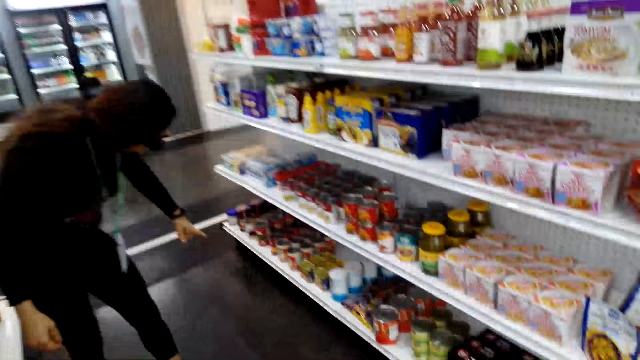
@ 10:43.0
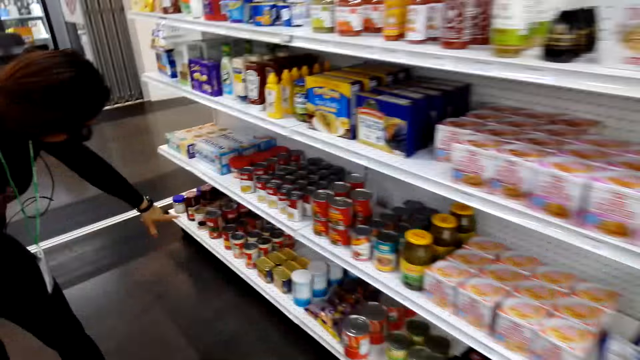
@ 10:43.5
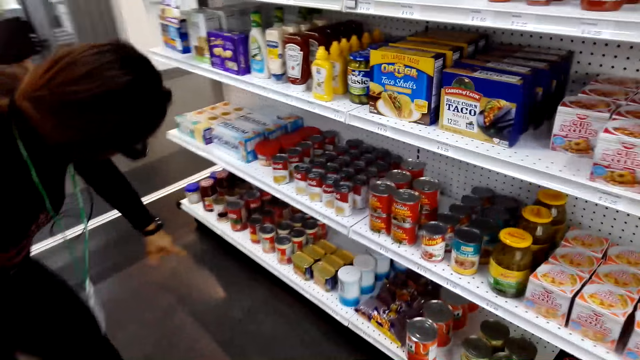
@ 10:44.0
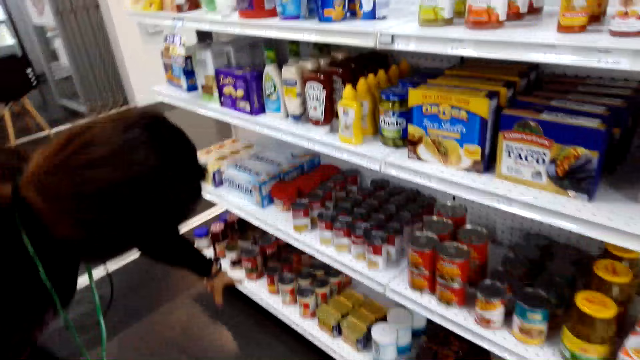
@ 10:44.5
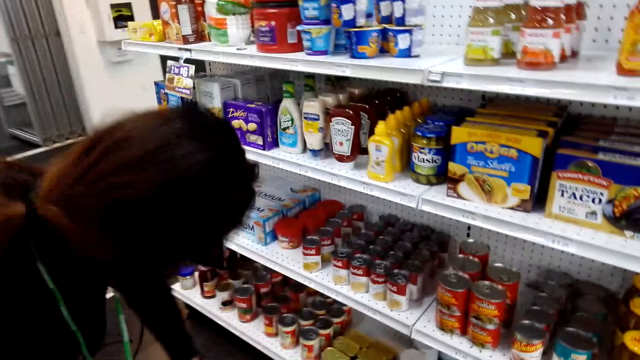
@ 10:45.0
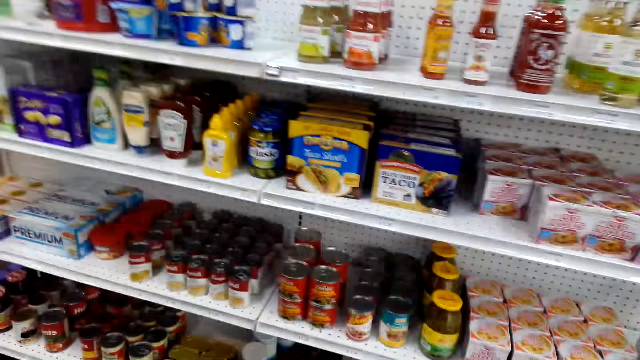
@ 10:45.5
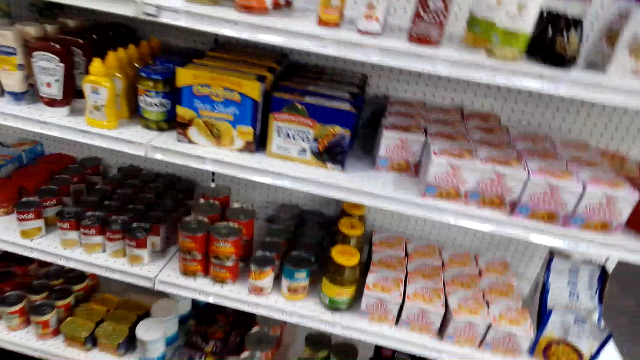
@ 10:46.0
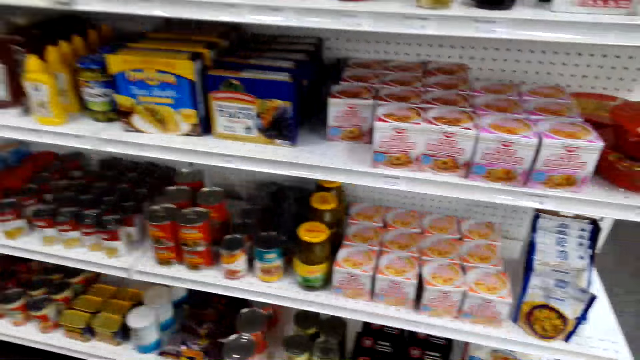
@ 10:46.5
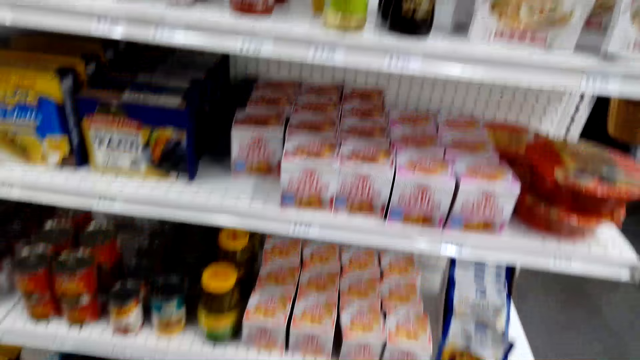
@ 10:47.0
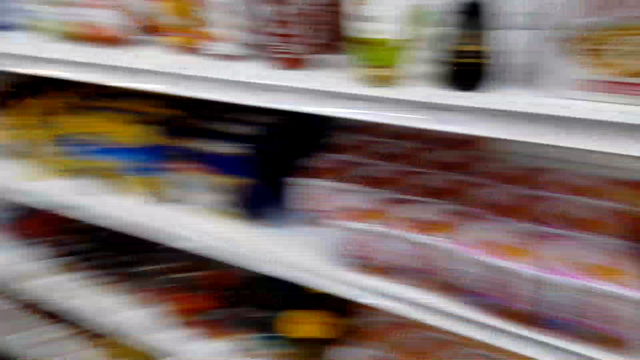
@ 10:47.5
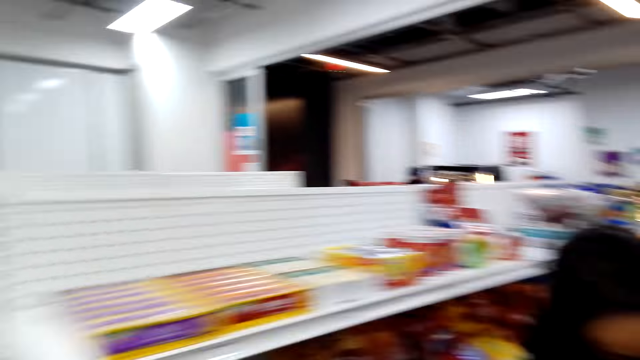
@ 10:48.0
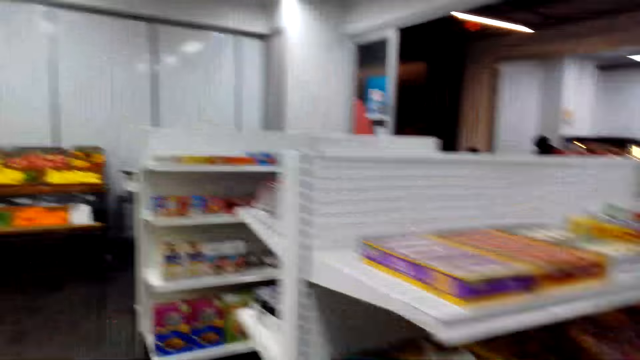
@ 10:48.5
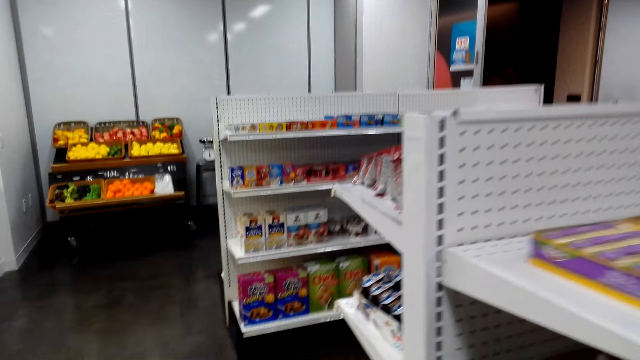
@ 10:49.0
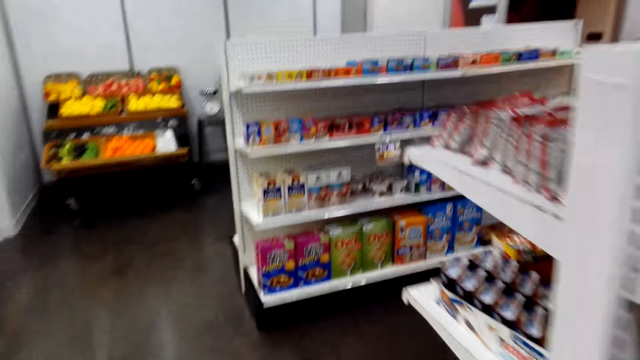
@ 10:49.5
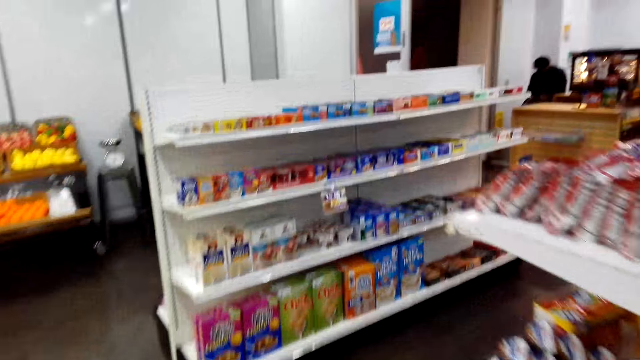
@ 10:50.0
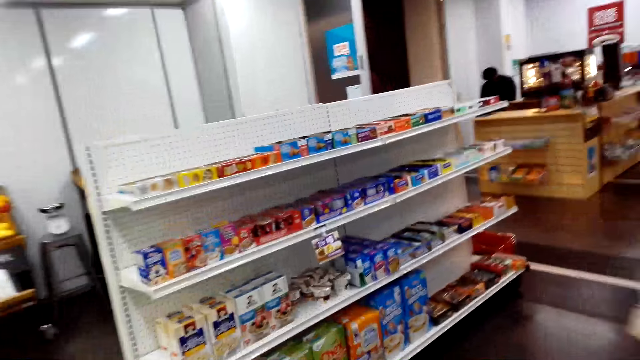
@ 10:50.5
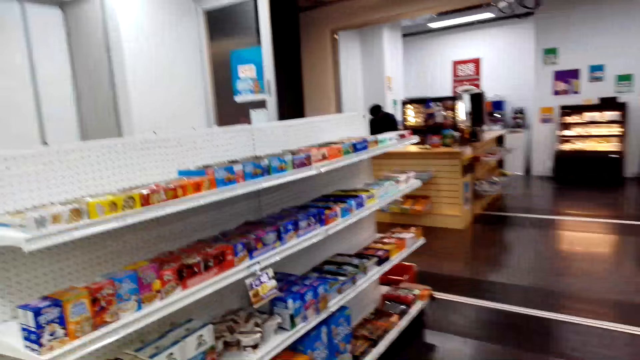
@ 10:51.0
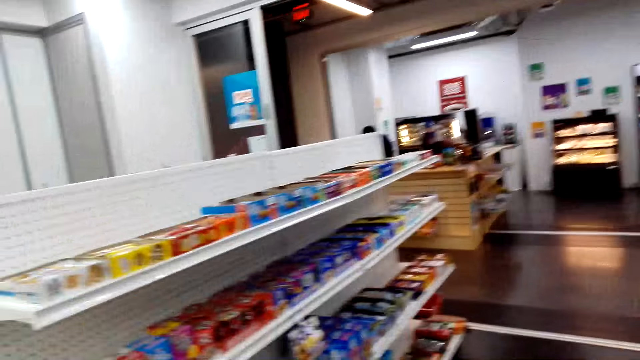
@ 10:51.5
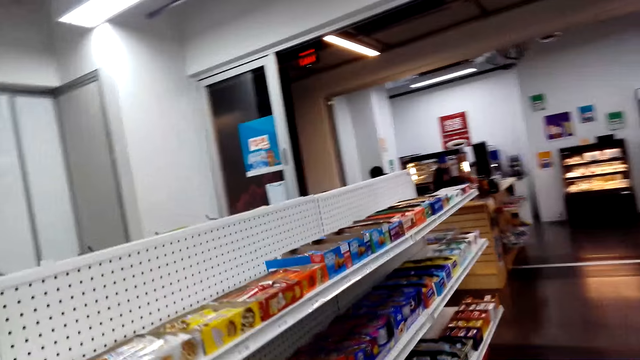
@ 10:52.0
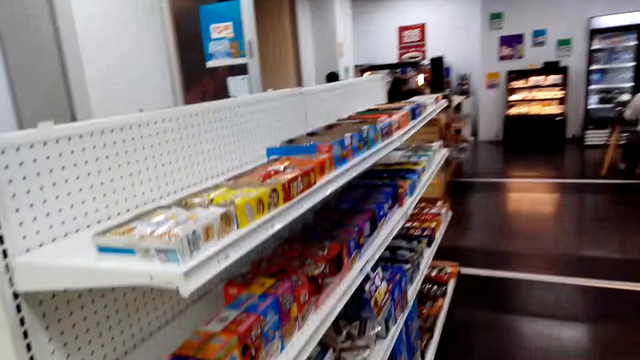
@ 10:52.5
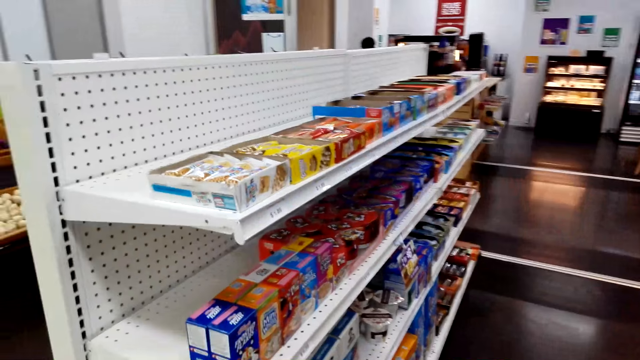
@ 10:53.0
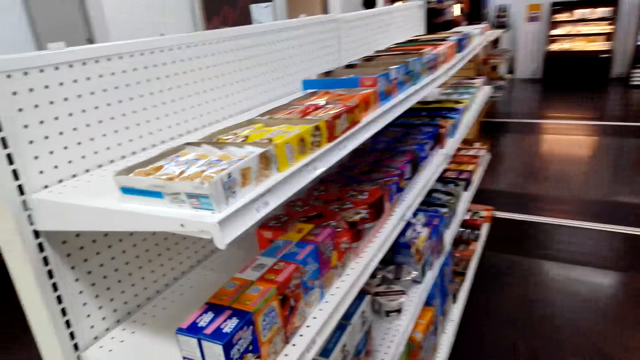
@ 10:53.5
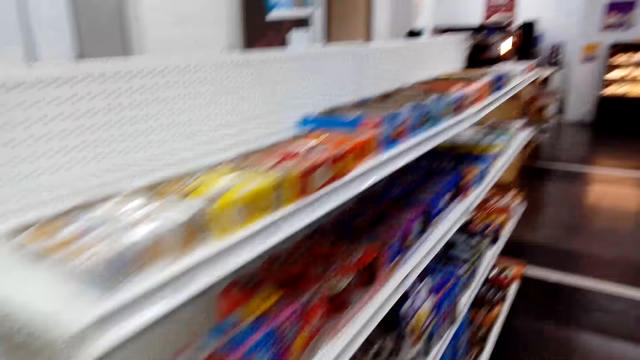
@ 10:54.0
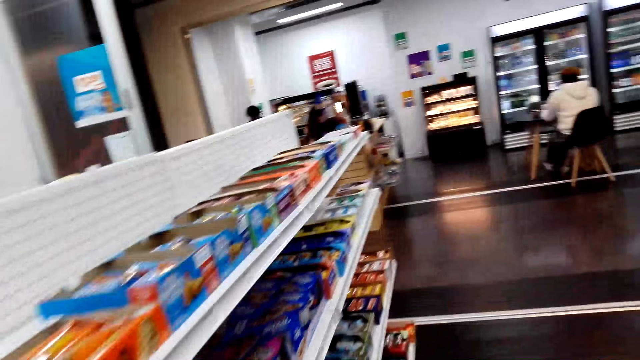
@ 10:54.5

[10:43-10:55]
The camera wearer walks towards a woman. The woman bends in the store. The woman points at a can of something on the shelf. The camera wearer turns around. They walk in the convenience store.

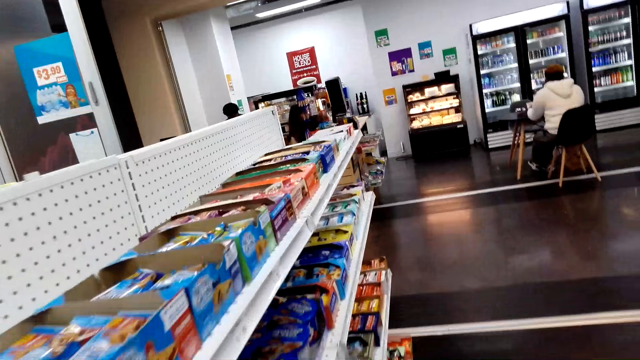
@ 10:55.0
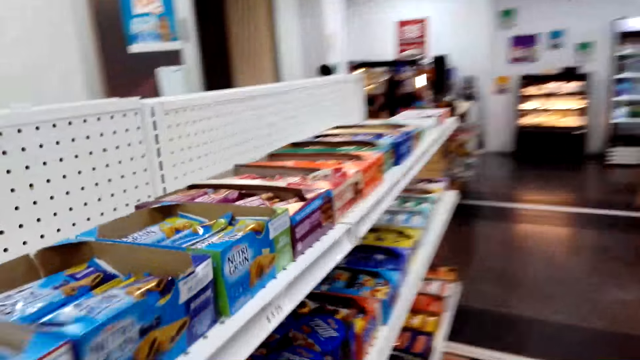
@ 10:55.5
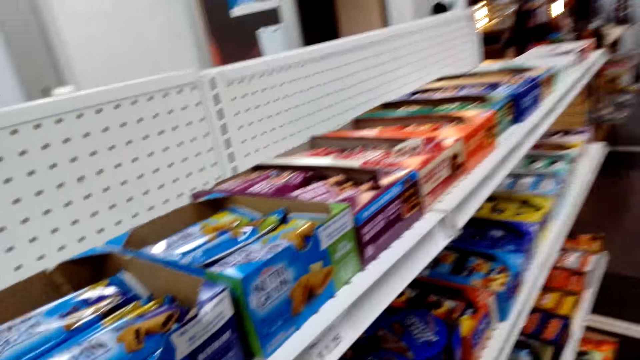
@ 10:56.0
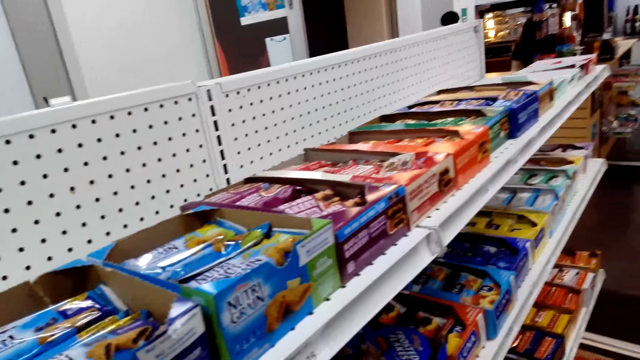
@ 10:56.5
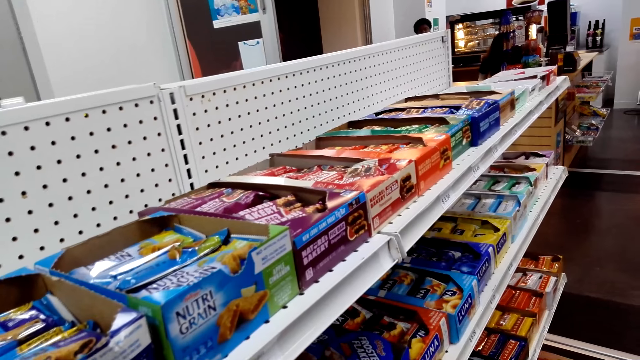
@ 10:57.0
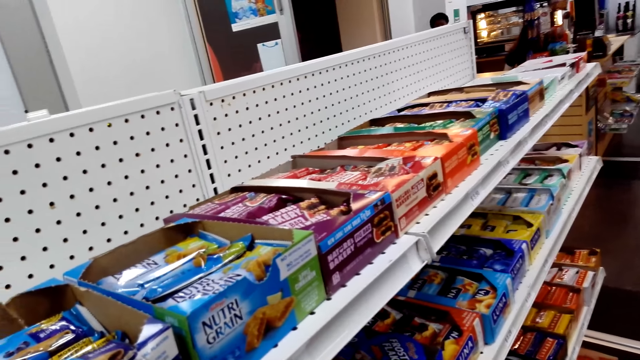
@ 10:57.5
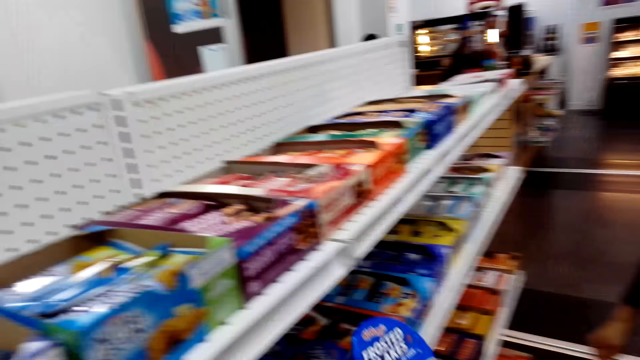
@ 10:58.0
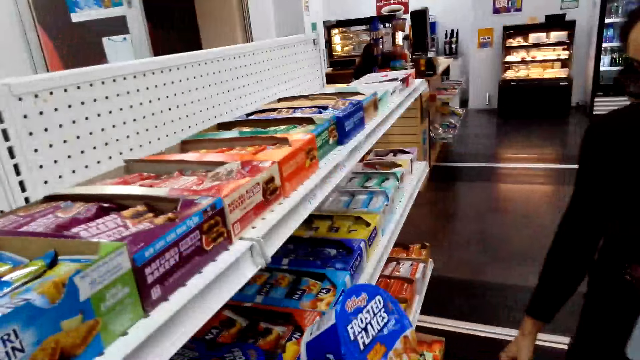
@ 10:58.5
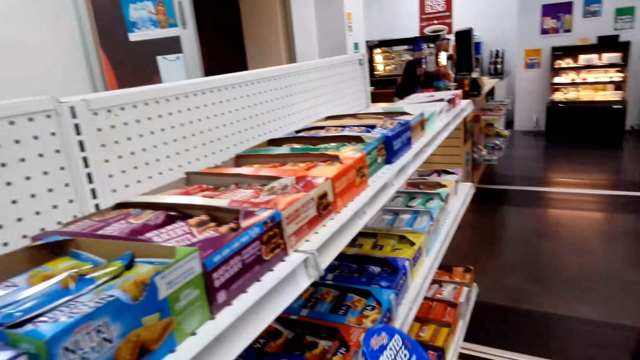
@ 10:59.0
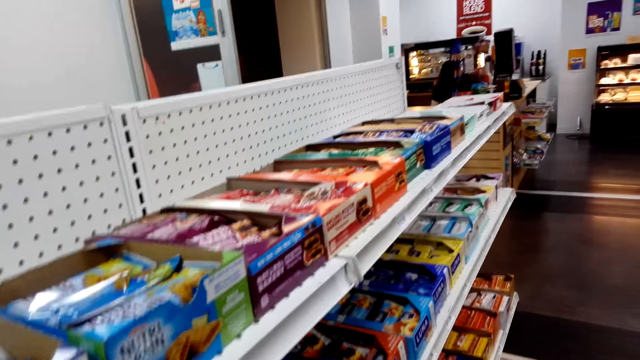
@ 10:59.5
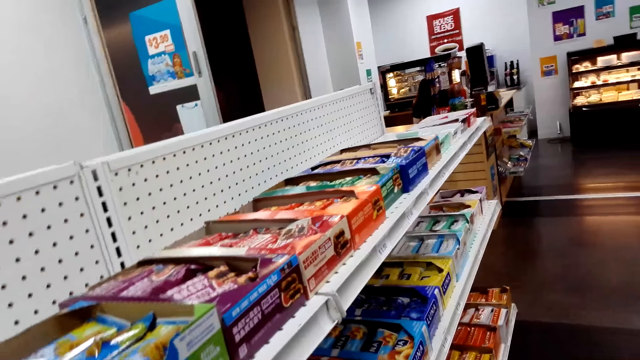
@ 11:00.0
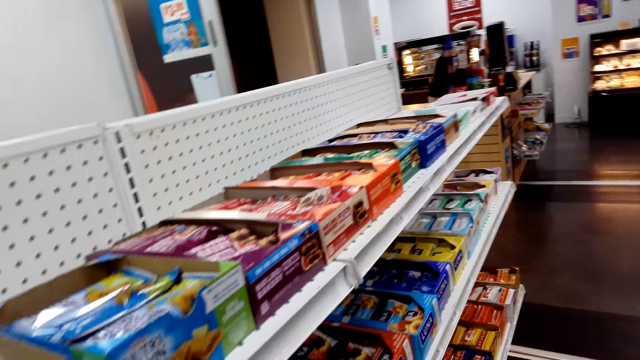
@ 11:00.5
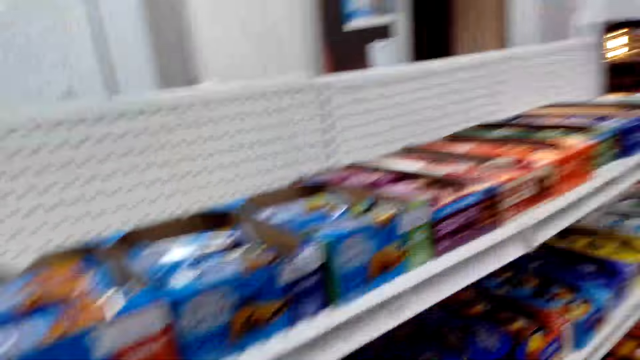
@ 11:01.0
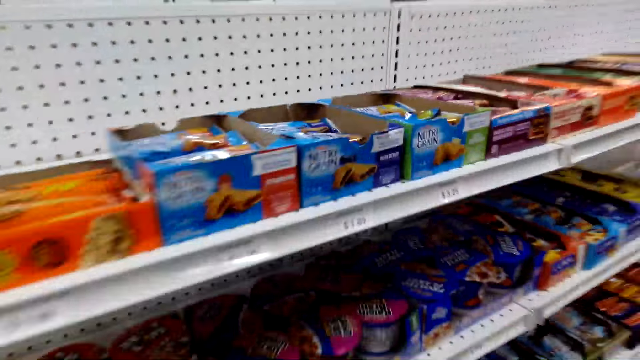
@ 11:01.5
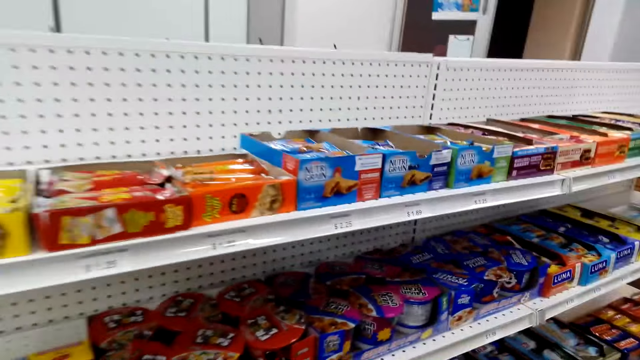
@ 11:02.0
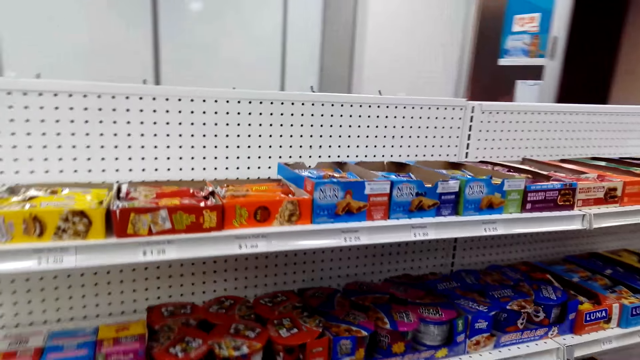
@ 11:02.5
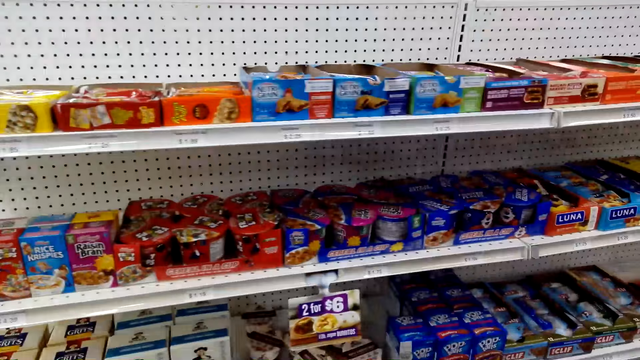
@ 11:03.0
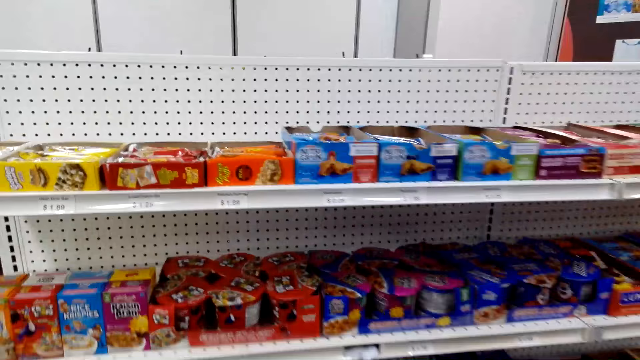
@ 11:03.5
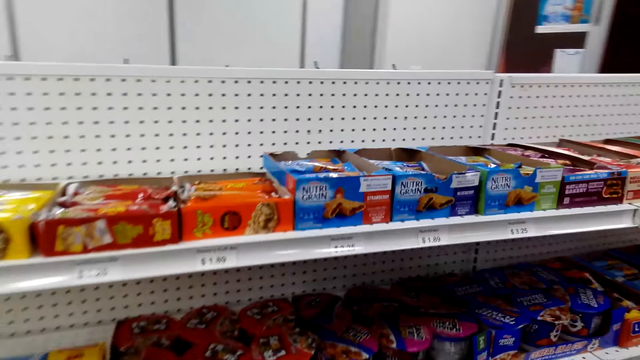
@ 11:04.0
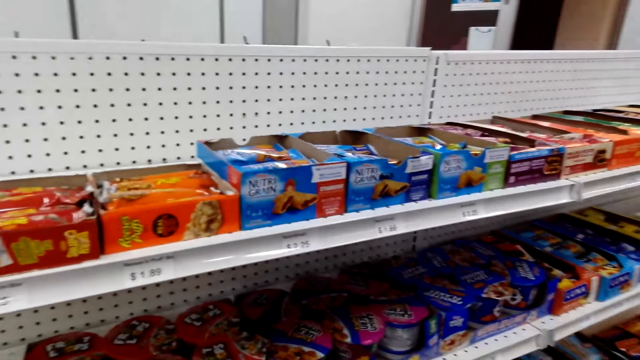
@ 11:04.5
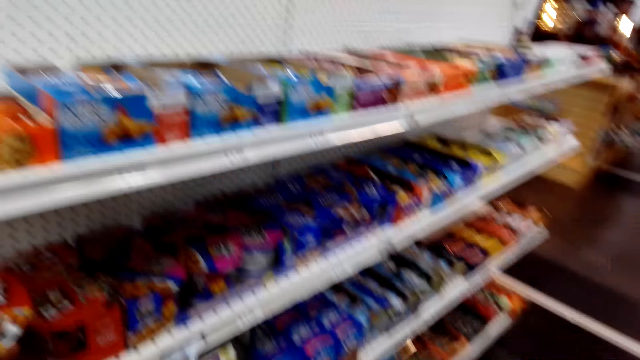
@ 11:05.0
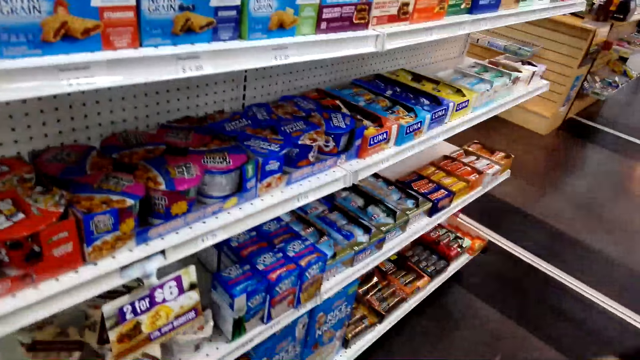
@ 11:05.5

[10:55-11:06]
The camera wearer picks up a pack of frosted flakes on the shelf. They hold the pack of frosted flakes in the store. A lady stands in the store. The camera wearer puts the frosted flakes back on the shelf. They walk around the store.
